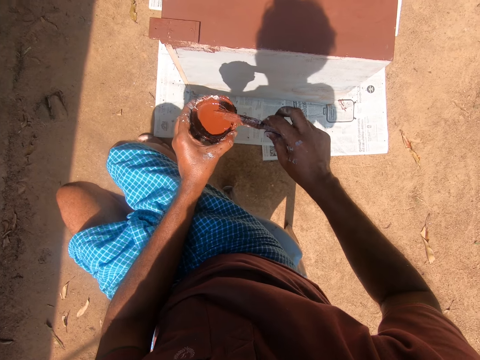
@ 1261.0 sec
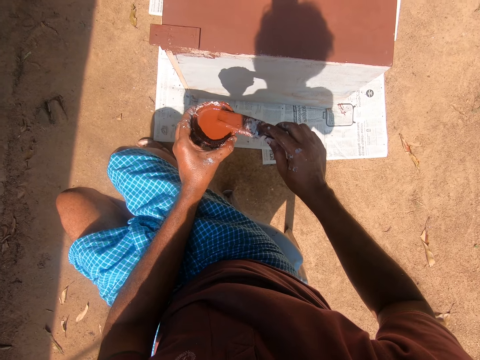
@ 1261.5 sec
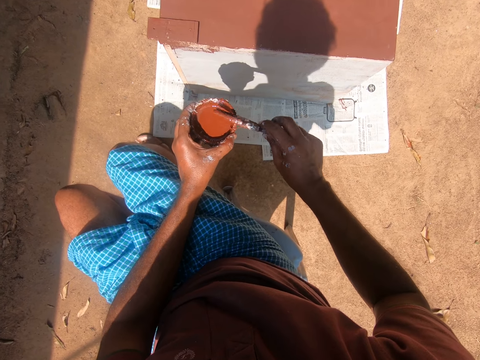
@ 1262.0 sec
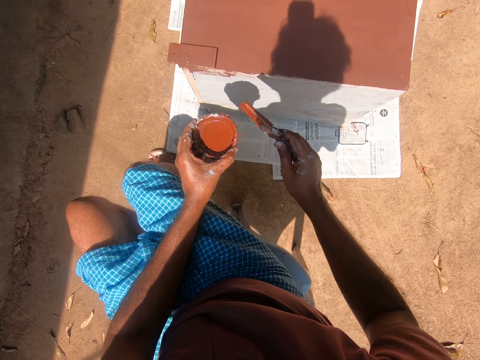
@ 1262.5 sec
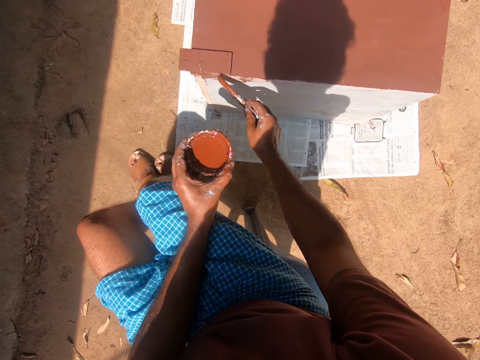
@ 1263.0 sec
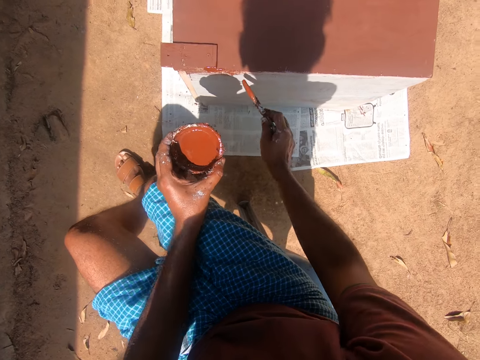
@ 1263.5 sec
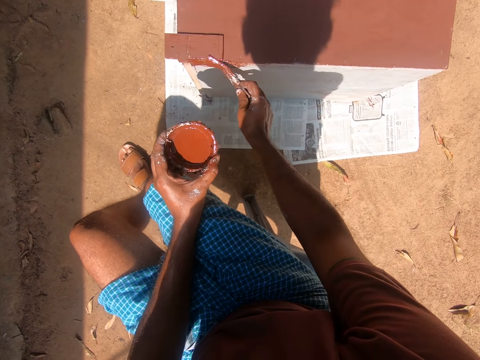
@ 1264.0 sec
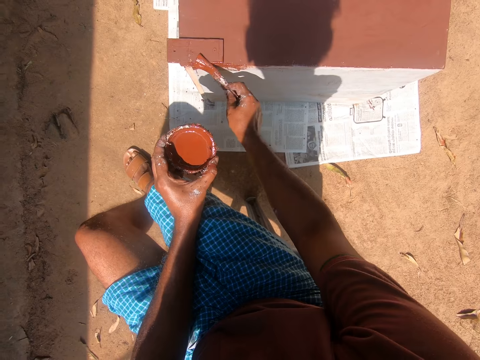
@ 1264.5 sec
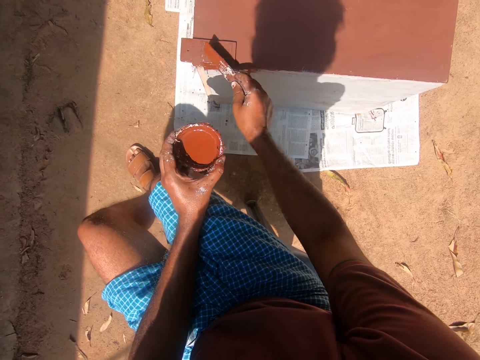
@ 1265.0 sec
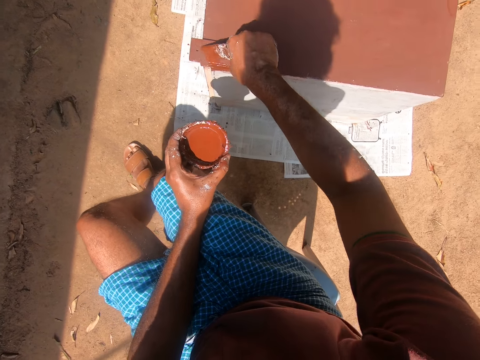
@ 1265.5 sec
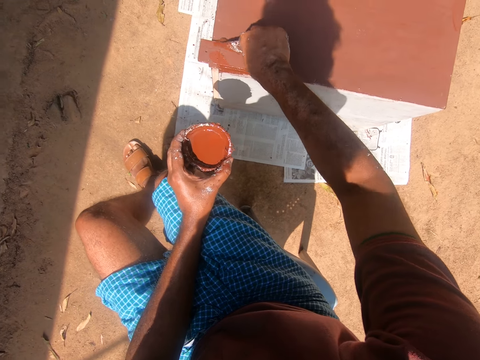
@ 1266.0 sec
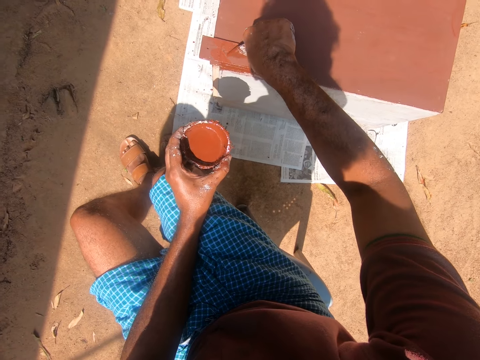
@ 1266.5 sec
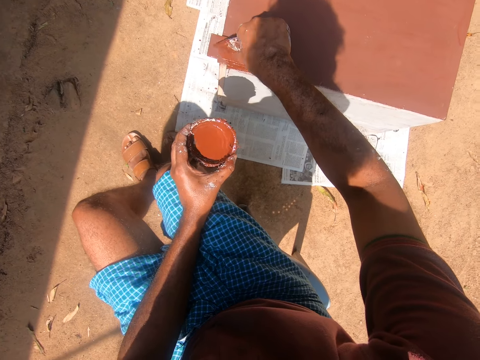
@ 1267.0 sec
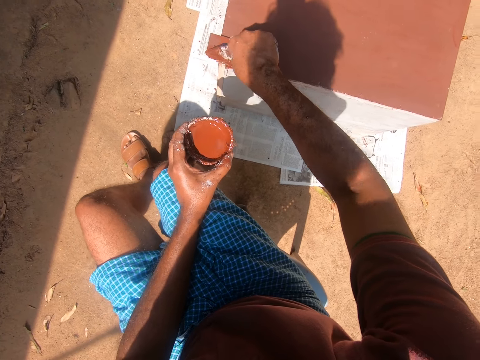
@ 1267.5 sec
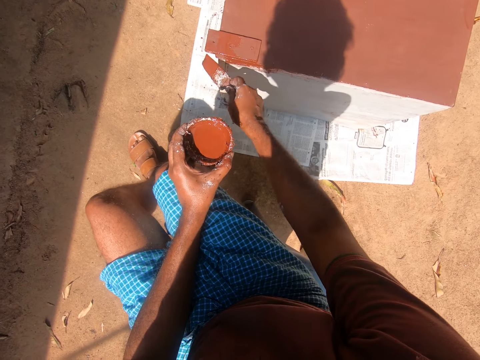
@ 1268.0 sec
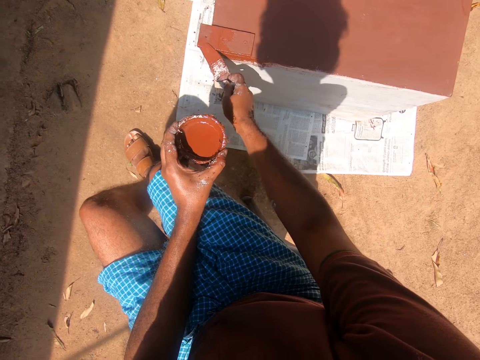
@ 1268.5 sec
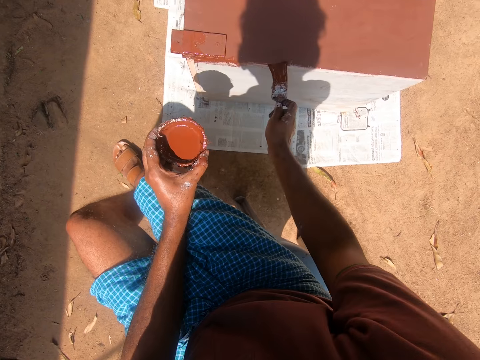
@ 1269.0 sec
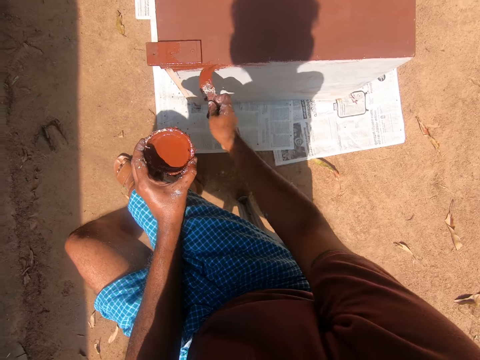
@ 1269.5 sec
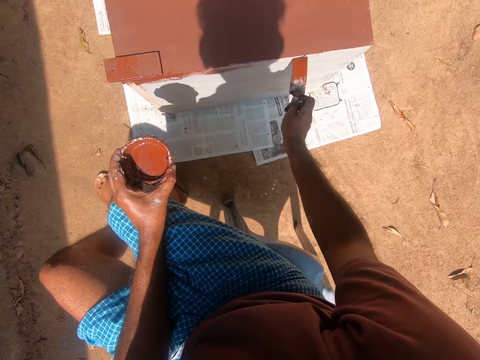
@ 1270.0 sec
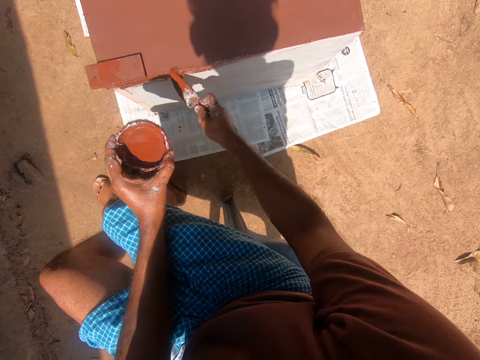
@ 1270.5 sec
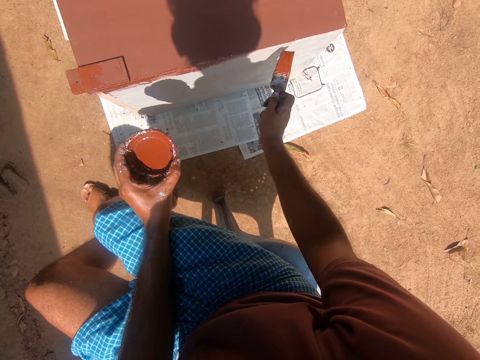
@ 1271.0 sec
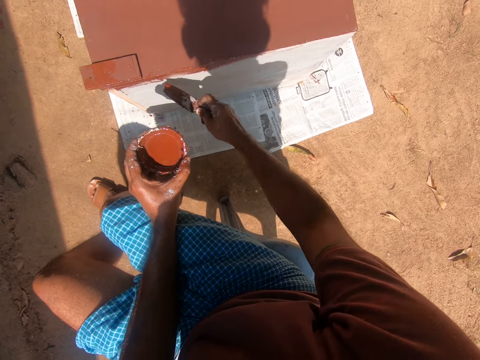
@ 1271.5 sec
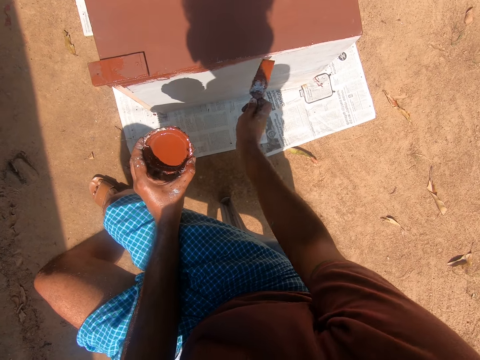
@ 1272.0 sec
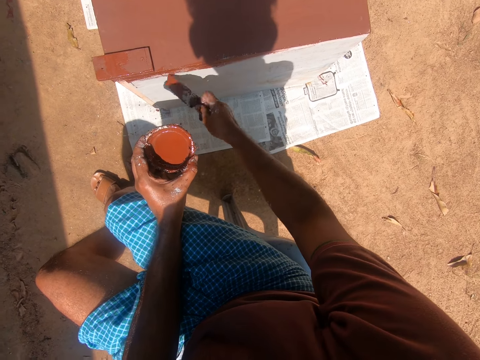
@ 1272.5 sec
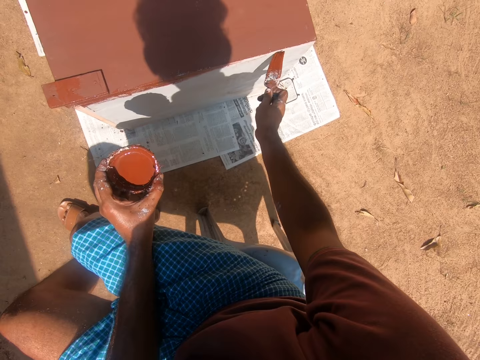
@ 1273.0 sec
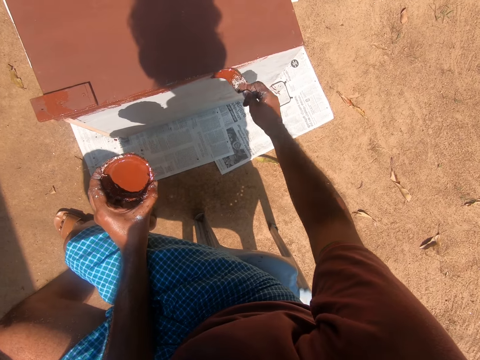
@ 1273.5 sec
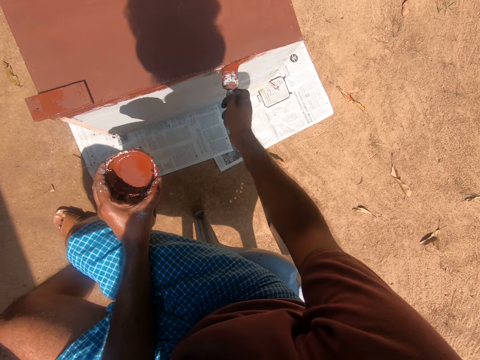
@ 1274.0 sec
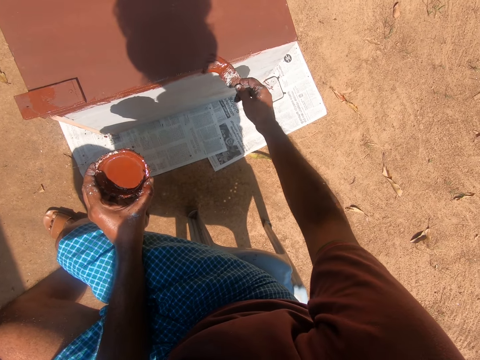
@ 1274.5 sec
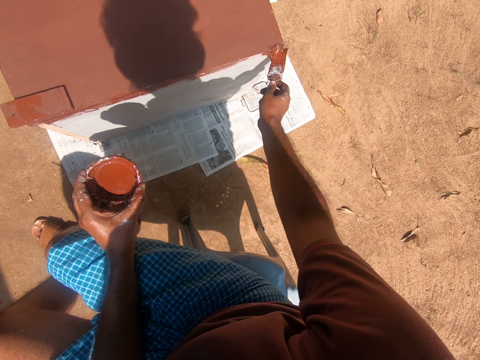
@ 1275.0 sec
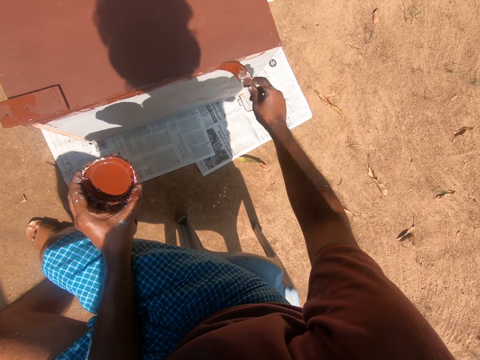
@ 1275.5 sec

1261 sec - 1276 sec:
The camera wearer paints the cupboard with the paint brush.

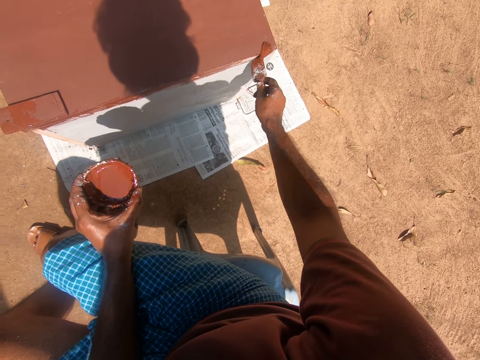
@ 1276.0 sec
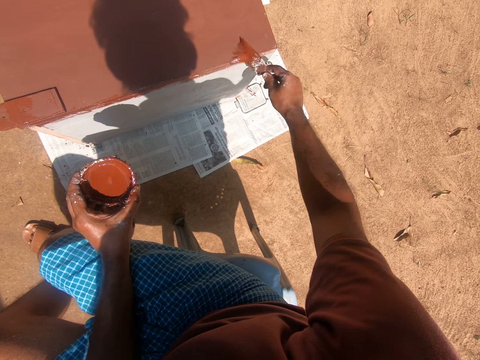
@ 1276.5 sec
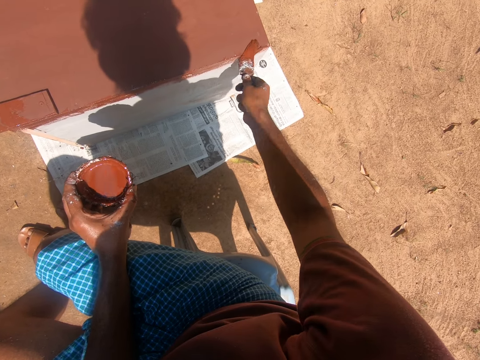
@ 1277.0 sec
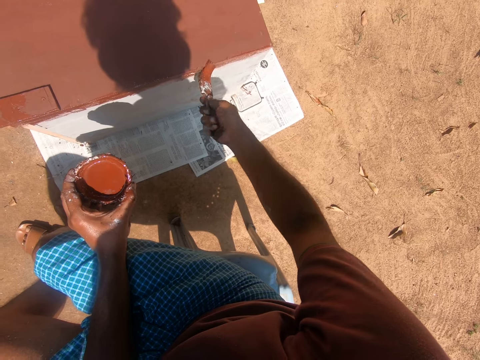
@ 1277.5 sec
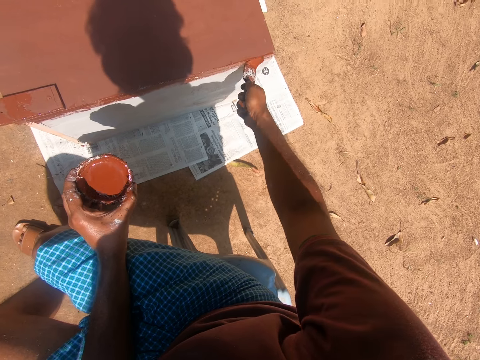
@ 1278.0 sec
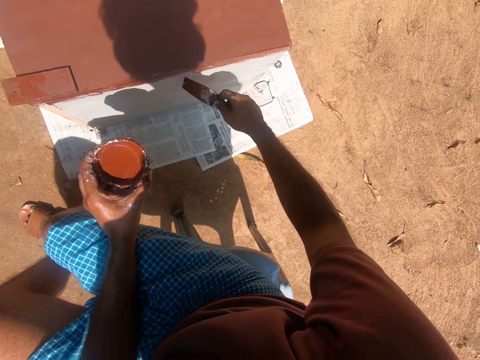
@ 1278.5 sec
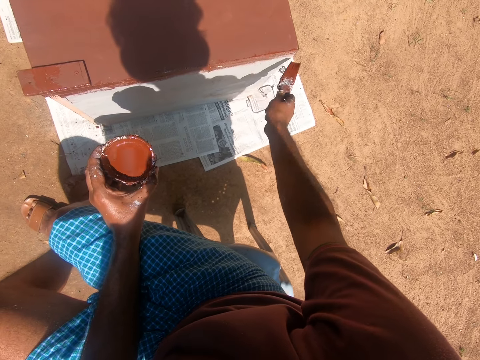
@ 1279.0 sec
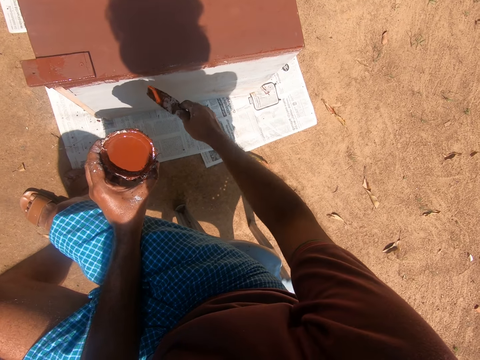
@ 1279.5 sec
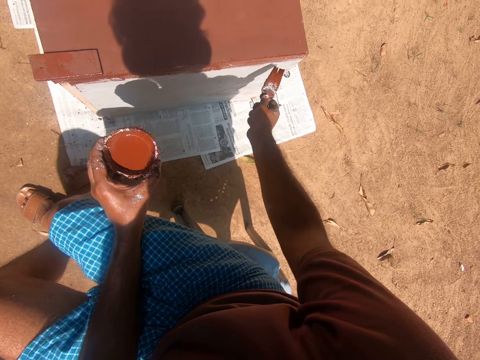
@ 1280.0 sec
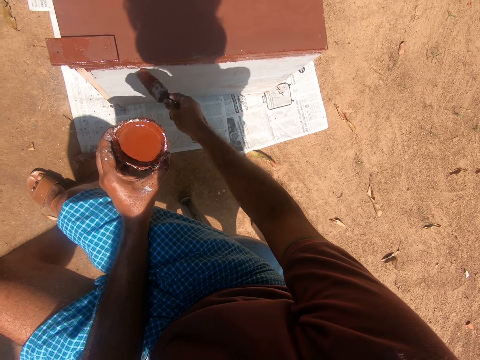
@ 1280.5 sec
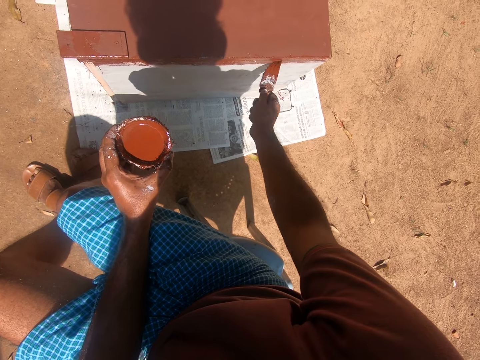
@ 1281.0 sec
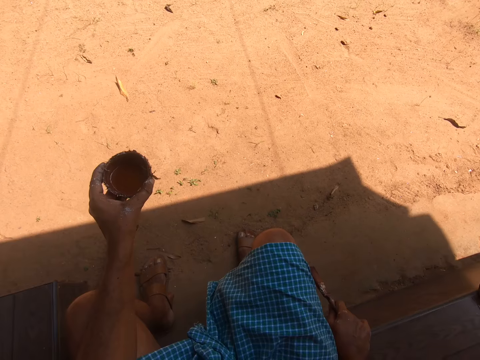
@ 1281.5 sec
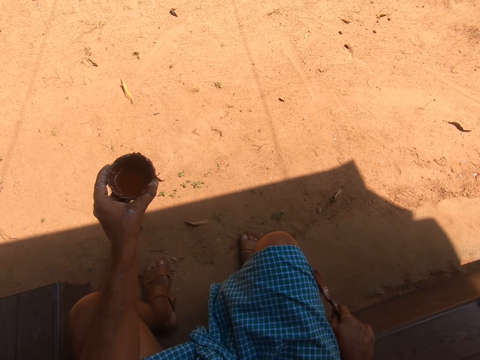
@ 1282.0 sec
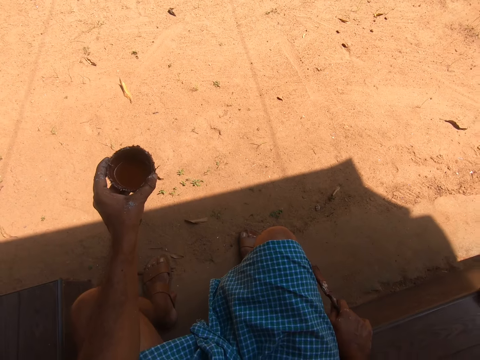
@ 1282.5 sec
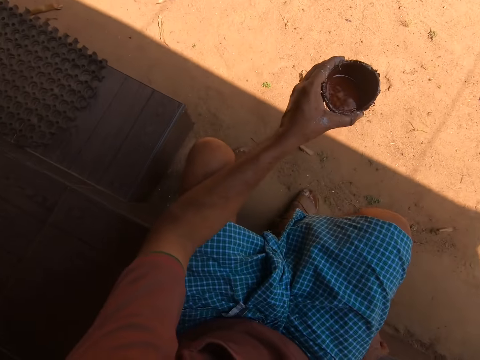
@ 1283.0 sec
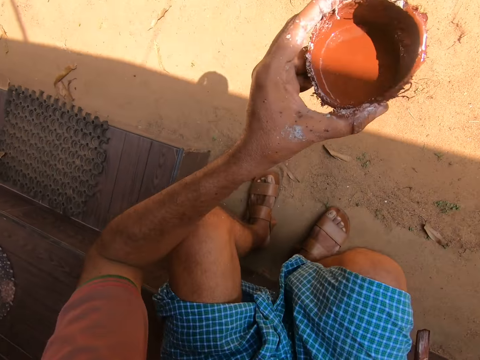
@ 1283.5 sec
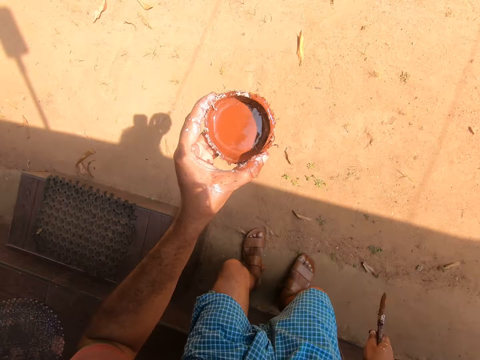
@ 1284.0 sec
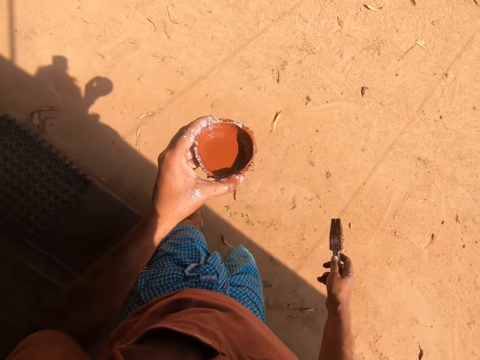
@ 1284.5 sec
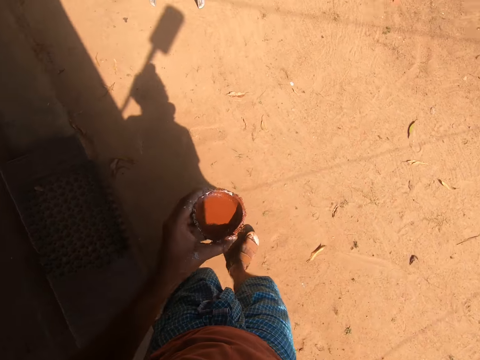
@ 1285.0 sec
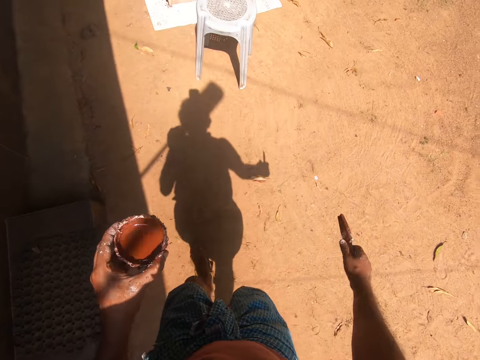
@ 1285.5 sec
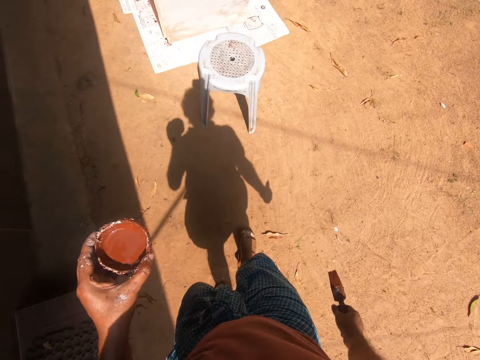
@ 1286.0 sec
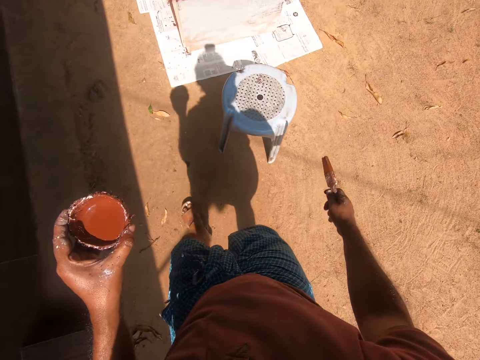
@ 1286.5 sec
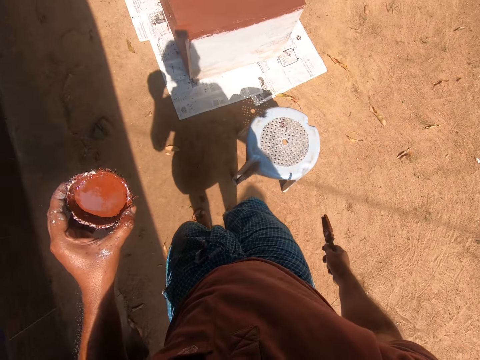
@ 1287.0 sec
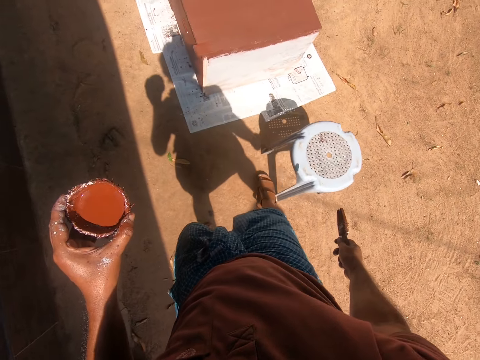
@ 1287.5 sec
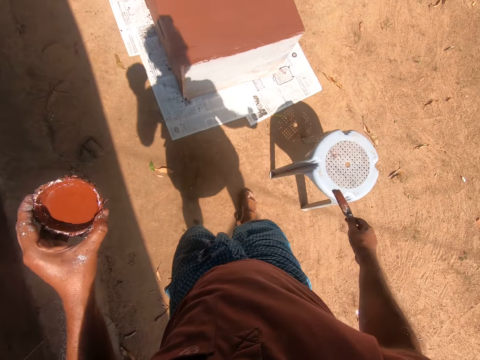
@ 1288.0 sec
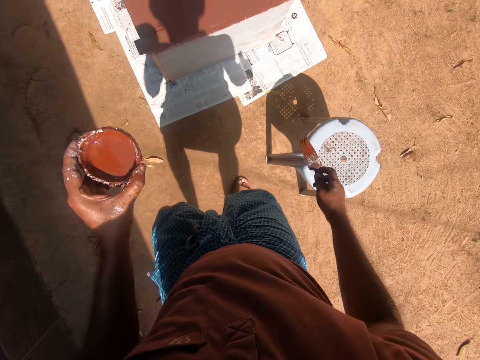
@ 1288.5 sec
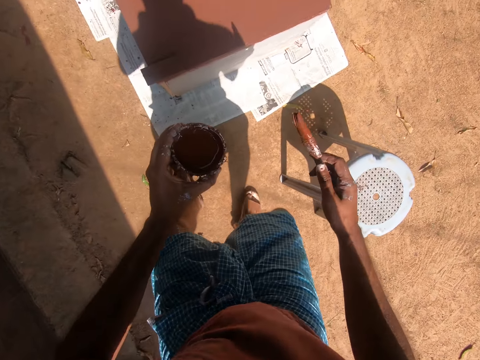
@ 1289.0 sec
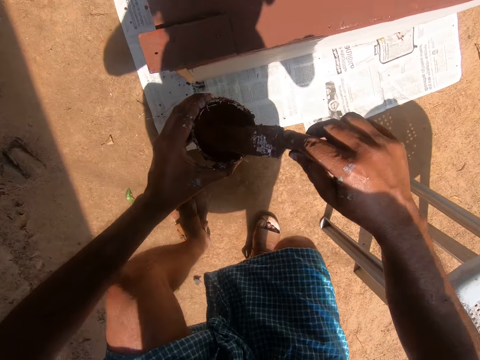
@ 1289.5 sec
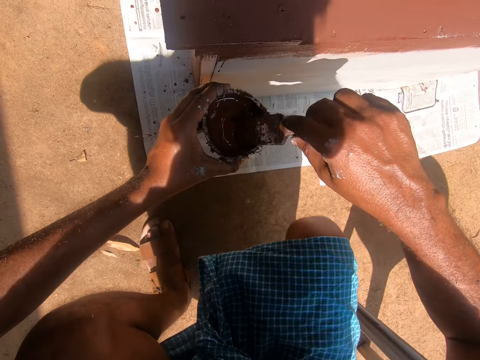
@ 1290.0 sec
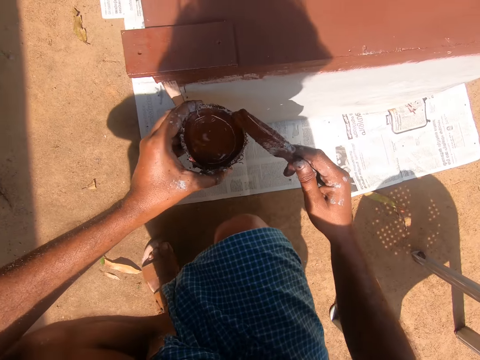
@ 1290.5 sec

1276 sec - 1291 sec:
The camera wearer sits on the building skirting. He walks towards the plastic chair beside the cupboard. He adjusts the plastic chair with his right leg. He pushes the stool with his leg. He dips the paint brush into the container of paint.
